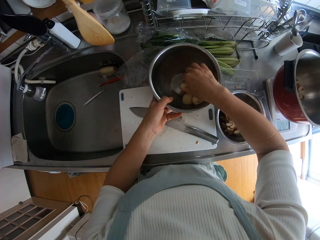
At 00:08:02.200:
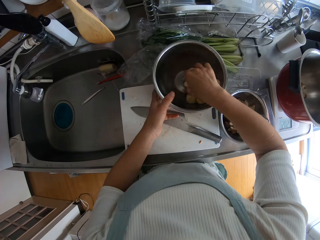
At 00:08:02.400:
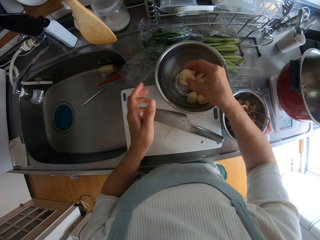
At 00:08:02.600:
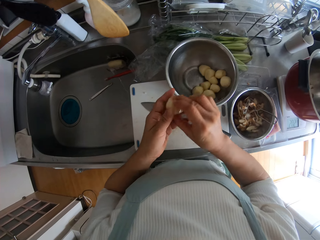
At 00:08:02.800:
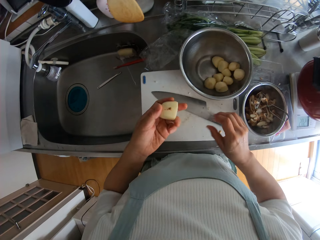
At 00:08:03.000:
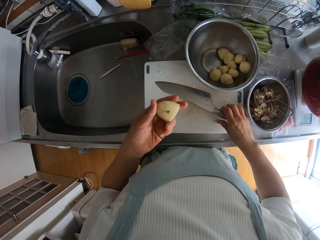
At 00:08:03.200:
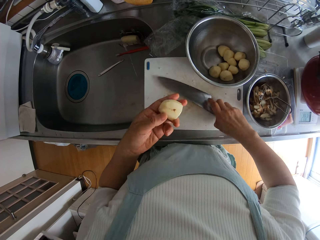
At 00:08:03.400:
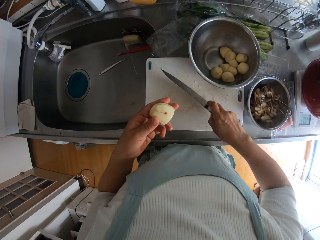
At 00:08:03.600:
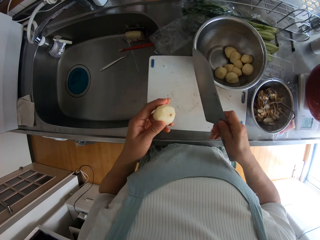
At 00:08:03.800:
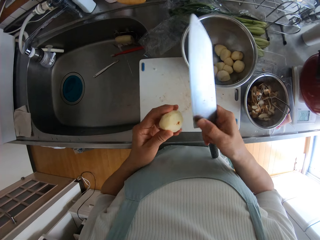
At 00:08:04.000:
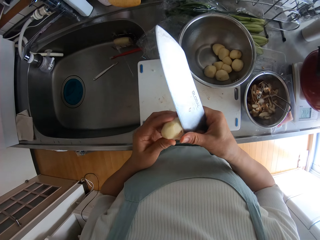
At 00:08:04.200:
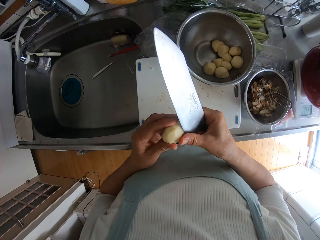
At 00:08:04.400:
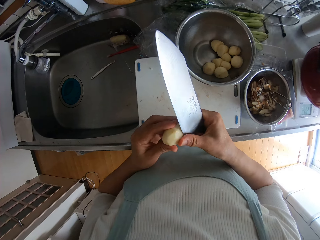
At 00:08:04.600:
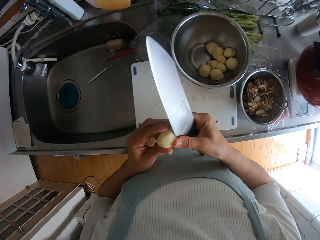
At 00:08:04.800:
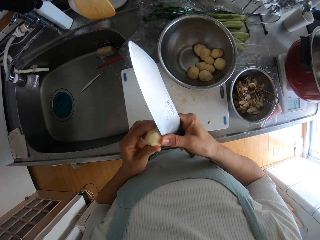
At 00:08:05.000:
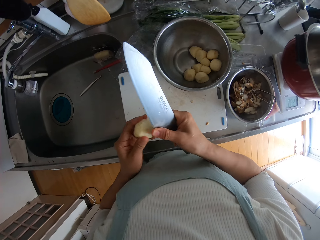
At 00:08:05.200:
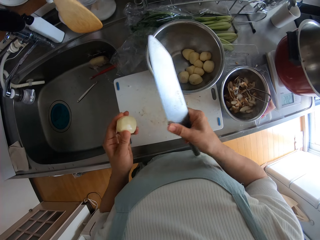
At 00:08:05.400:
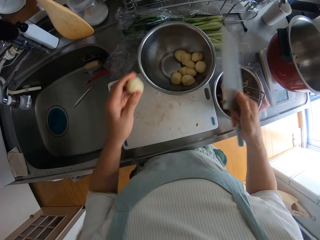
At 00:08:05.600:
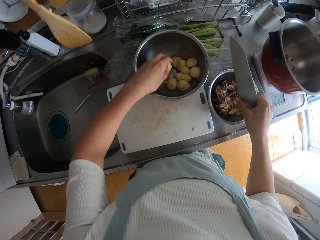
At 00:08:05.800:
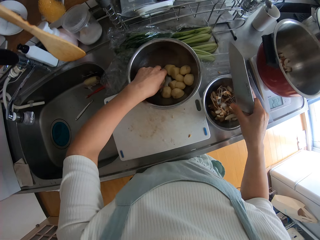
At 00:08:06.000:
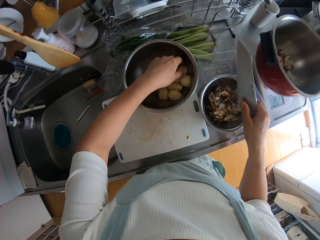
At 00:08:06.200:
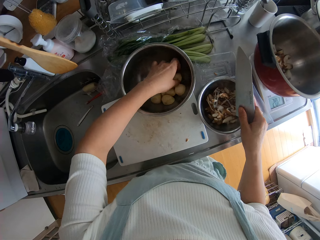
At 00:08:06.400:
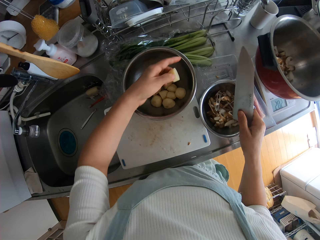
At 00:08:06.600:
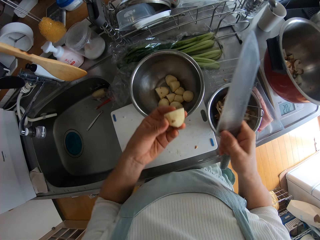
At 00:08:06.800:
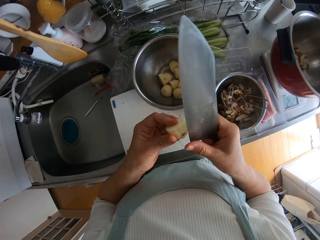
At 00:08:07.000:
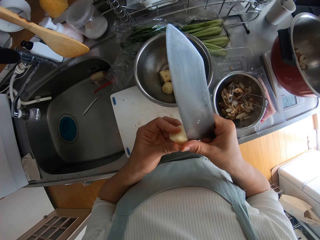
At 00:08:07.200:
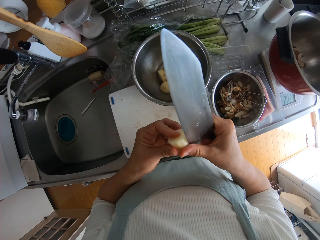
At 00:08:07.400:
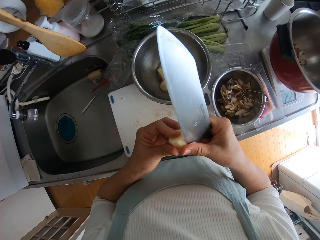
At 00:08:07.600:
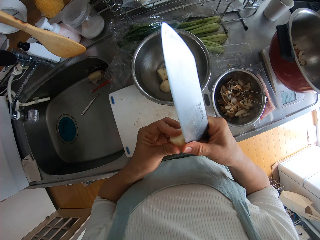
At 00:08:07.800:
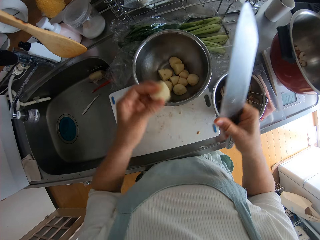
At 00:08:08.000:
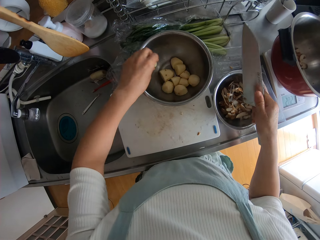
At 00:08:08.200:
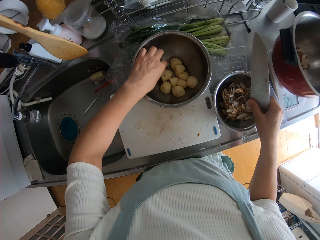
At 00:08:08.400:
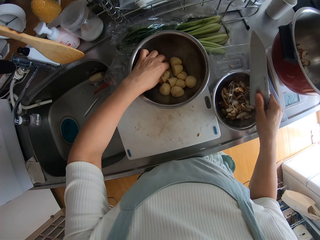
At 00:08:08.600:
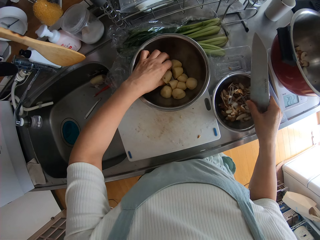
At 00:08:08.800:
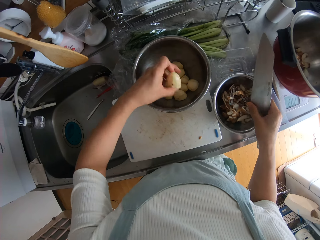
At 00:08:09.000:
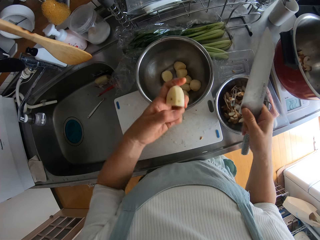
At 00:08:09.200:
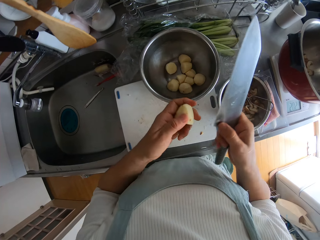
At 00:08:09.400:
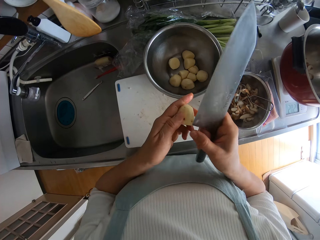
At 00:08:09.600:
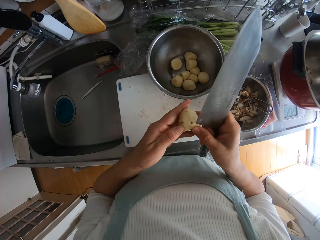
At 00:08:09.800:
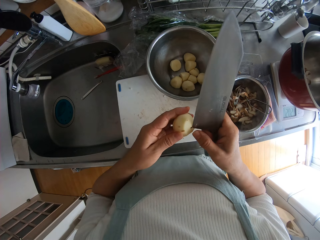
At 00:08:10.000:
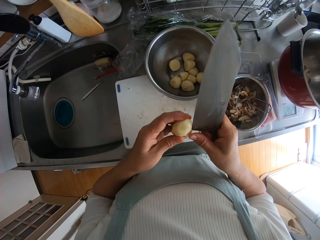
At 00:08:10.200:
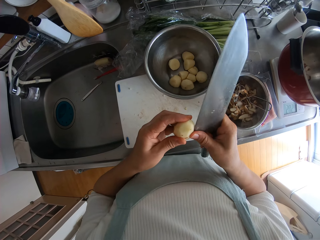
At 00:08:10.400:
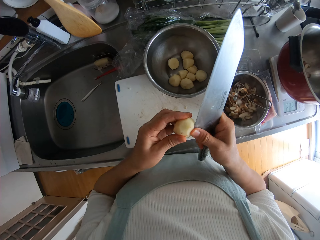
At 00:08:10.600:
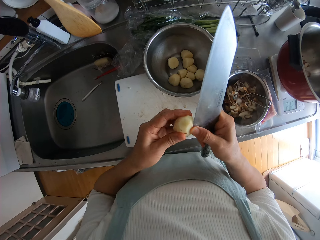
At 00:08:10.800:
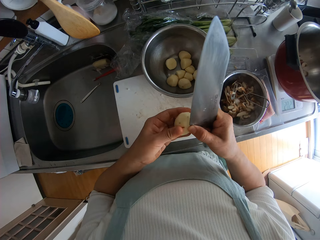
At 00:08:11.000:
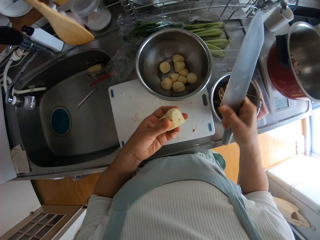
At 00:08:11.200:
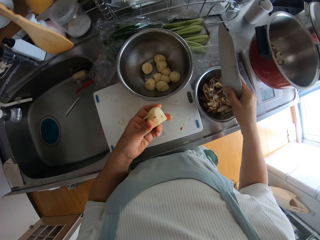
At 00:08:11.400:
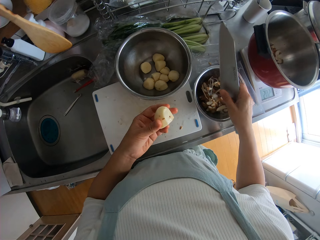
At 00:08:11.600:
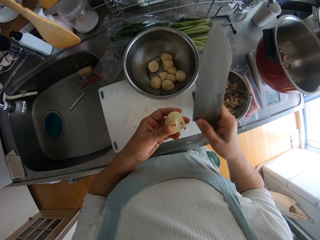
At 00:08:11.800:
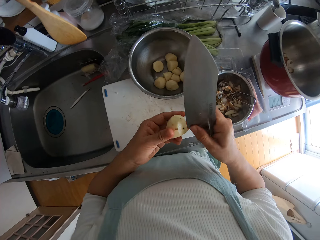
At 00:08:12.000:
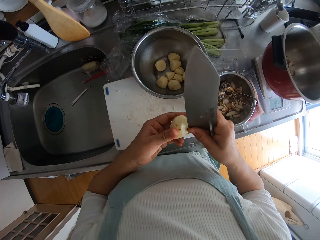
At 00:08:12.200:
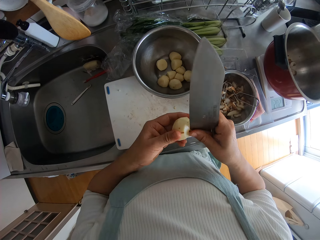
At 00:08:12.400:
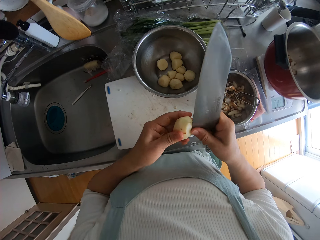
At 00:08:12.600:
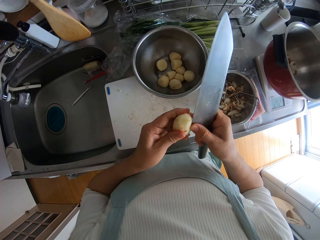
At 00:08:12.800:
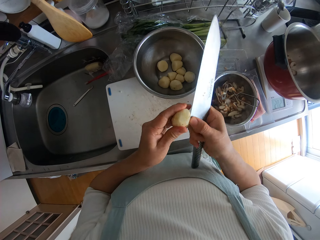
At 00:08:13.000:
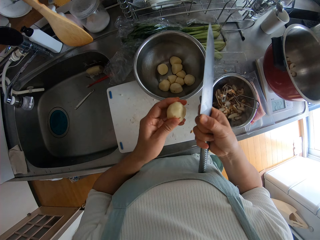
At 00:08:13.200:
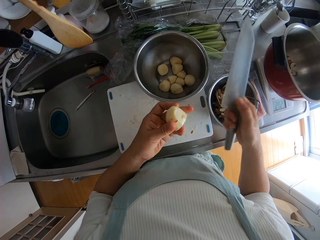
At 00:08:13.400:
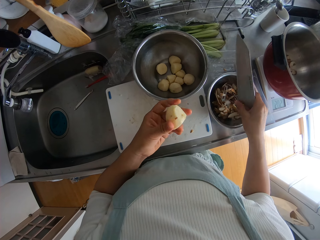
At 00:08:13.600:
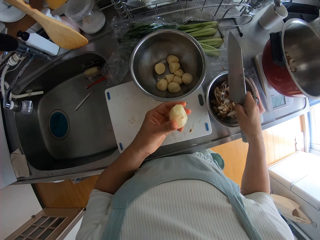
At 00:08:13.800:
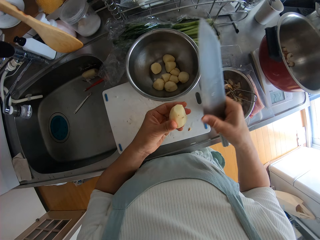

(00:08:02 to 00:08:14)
The camera wearer drops the stainless bowl of potatoes on the chopping board. They pick up a piece of potato from the stainless bowl. They pick up the knife from the chopping board. They remove the dark spot on the potato with the knife. They peel the potato. They drop the potato back into the stainless bowl. They pick up a piece of potato from the stainless bowl. They remove the dark spot on the potato with the knife. They peel the potatoes. They drop the potato back into the stainless bowl. They pick up a piece of potato from the stainless bowl. They remove the dark spots on the potato with the knife.

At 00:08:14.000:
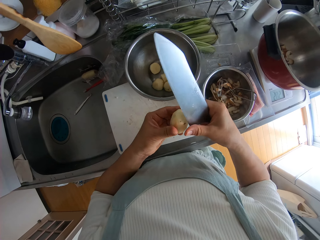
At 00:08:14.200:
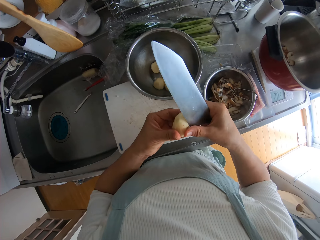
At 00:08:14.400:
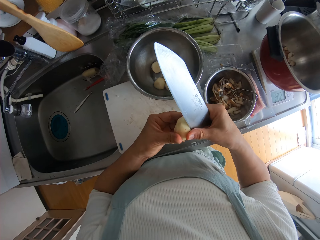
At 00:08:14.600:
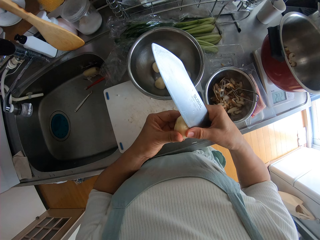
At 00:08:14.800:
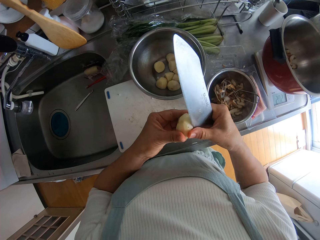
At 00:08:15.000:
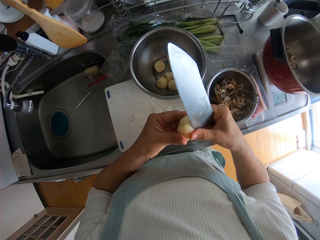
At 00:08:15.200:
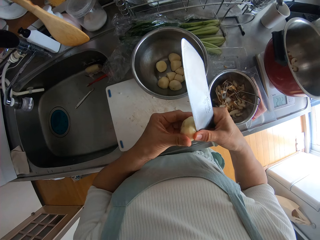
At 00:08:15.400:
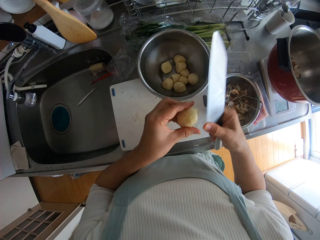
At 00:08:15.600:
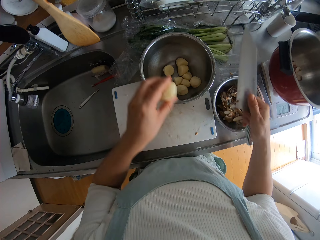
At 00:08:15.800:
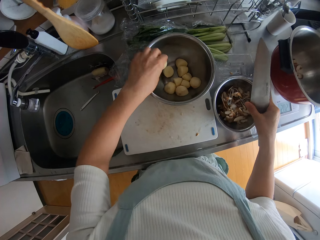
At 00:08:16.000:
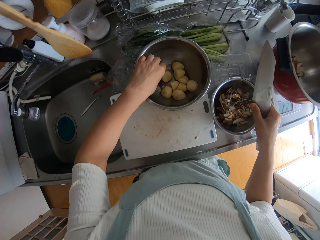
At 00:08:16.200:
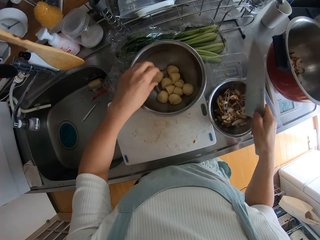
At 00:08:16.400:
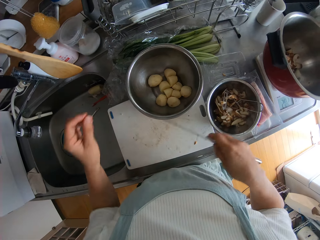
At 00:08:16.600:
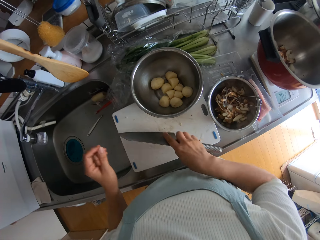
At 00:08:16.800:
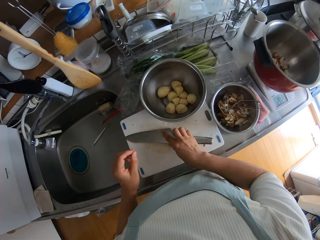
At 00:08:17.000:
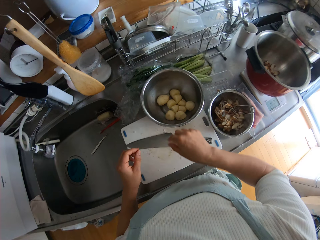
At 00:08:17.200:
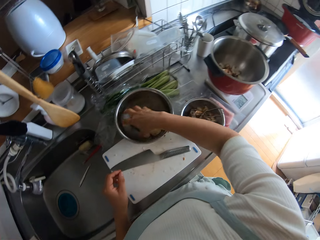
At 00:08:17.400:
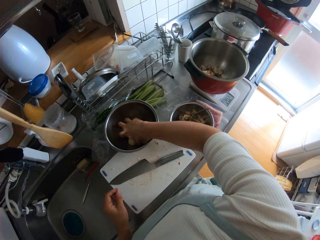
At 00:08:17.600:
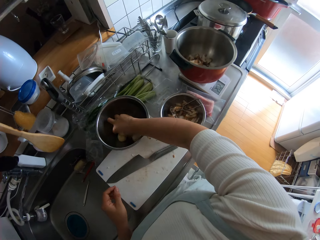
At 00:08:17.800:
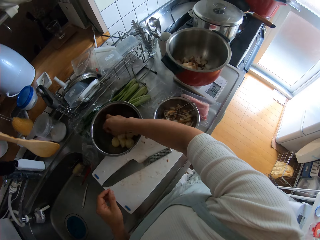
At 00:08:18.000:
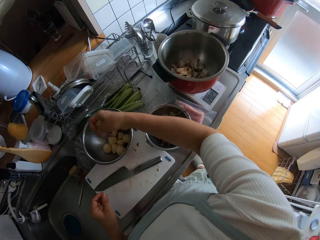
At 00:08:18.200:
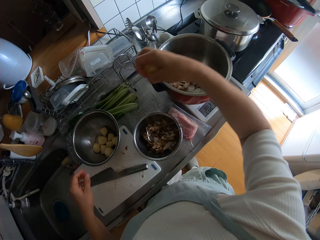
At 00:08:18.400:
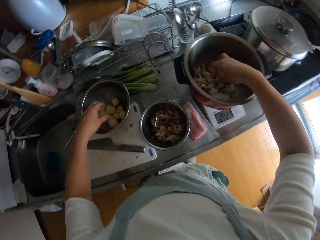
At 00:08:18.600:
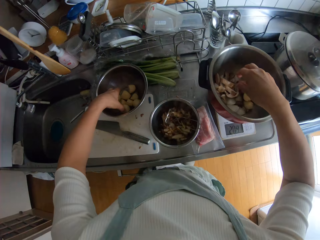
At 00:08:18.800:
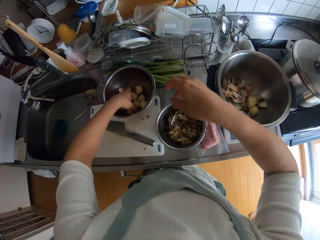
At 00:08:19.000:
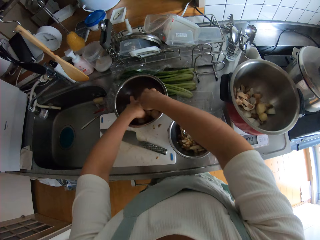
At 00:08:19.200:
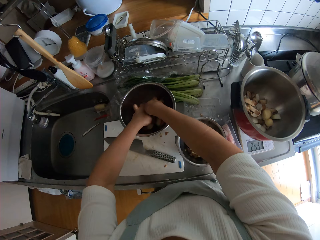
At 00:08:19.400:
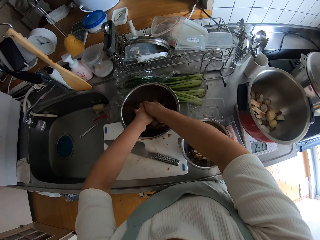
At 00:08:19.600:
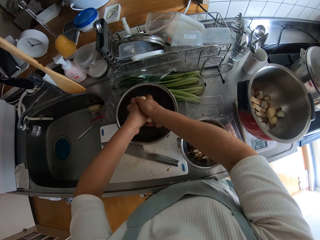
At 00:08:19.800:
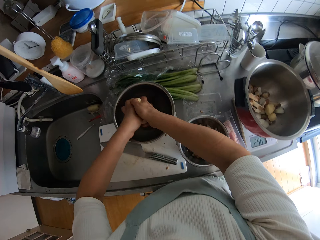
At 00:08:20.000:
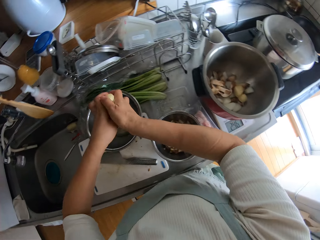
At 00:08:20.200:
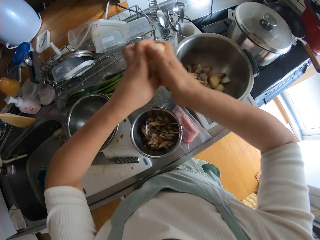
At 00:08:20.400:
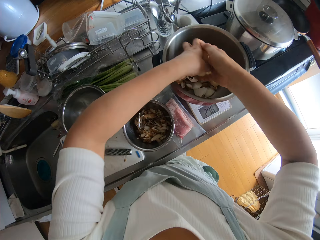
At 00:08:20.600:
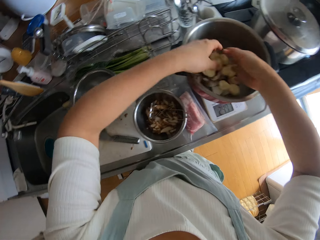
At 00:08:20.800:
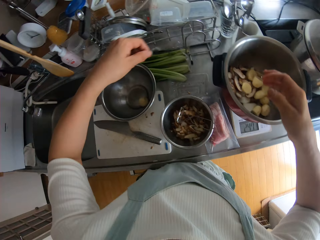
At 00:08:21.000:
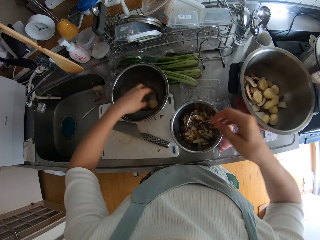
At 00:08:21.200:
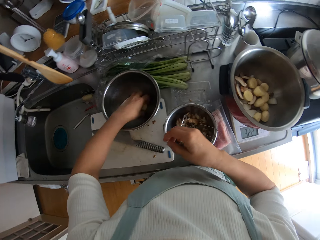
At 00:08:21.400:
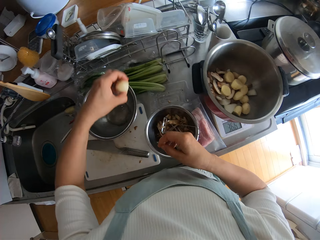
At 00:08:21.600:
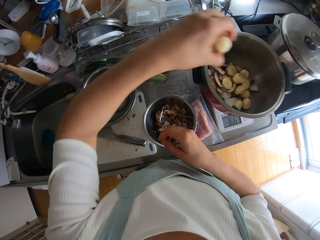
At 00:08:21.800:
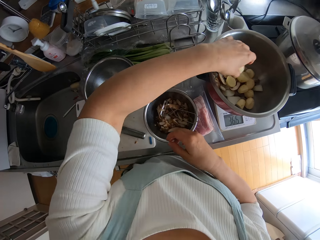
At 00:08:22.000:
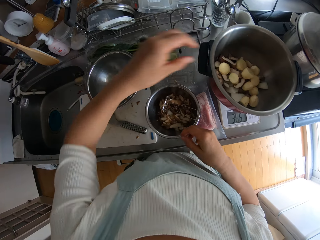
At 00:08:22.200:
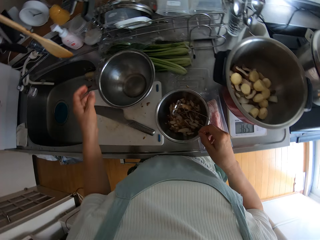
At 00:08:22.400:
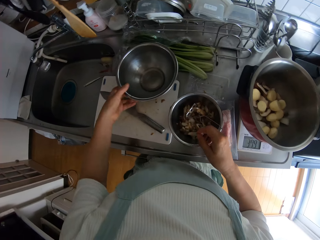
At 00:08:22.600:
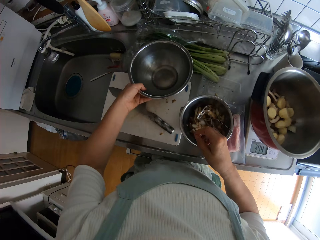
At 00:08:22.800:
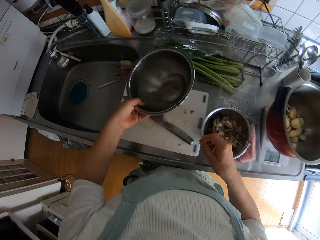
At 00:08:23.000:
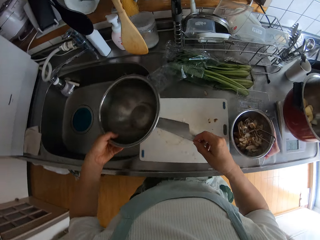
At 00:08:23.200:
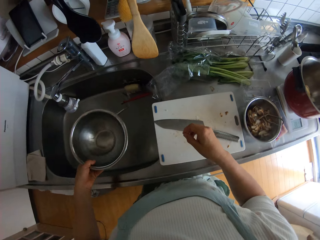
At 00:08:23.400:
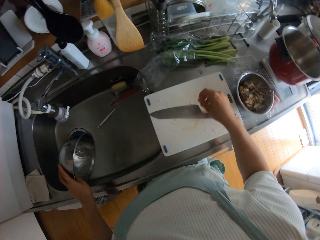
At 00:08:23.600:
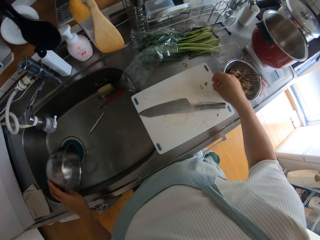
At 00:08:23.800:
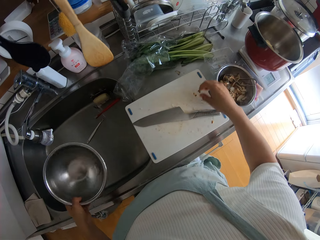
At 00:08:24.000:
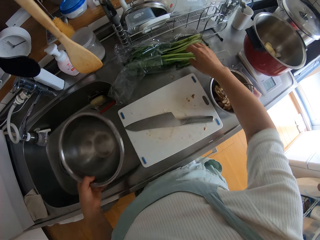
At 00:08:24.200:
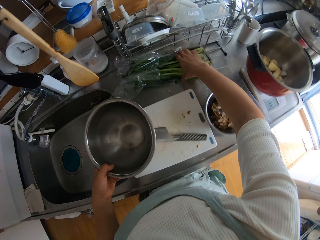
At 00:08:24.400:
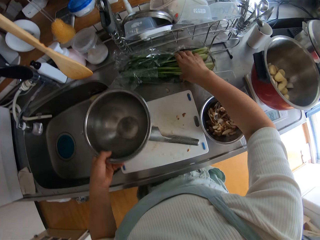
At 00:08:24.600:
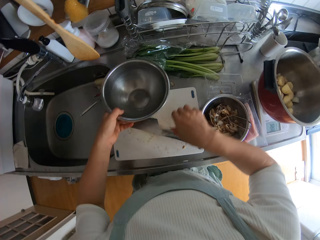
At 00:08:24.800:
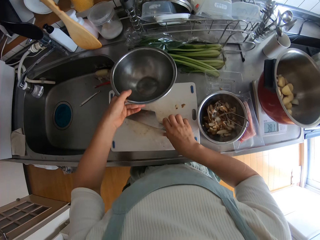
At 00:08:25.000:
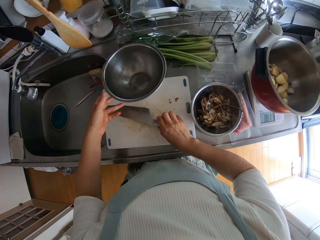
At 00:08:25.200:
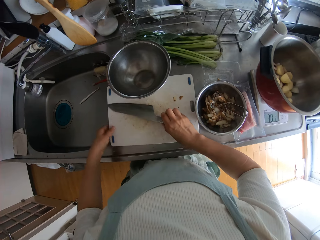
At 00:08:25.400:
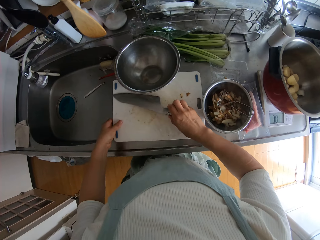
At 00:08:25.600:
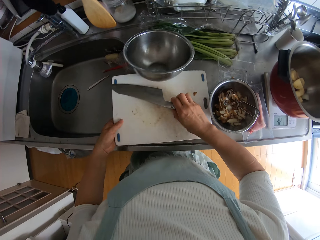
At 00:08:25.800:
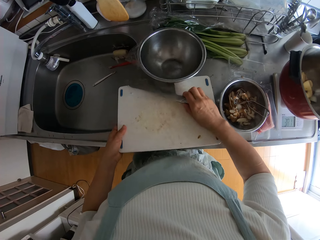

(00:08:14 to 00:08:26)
The camera wearer drops the potato back into the stainless bowl. They drop the knife on the chopping board. They pick up some potatoes from the stainless bowl. They drop the potatoes inside the pressure cooker pan on the scale. They pick up some potatoes from the stainless bowl. They drop the potatoes inside the pressure cooker pan on the scale. They pick up a potato from the stainless bowl. They drop the potato inside the pressure cooker pan on the scale. They pick up the stainless bowl from the countertop. They pour the water inside the stainless bowl into the sink. They pick up the knife from the chopping board. They drop the stainless bowl on the countertop. They pick up the chopping board from the countertop.
